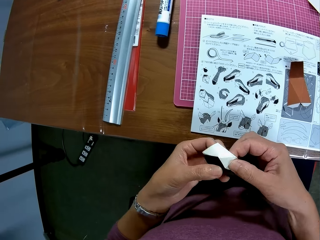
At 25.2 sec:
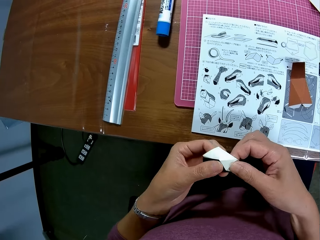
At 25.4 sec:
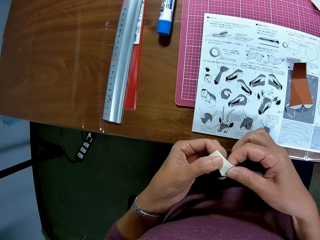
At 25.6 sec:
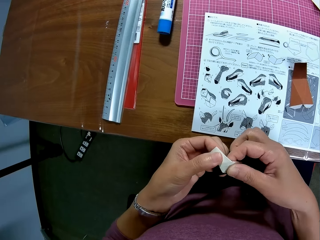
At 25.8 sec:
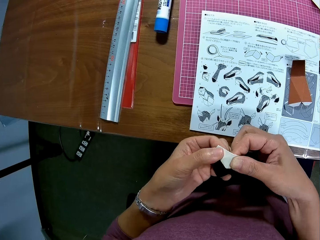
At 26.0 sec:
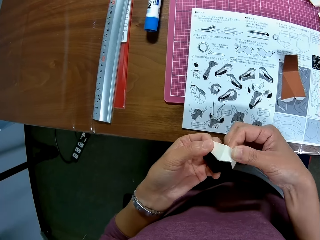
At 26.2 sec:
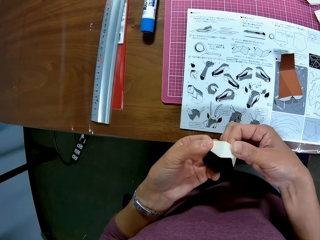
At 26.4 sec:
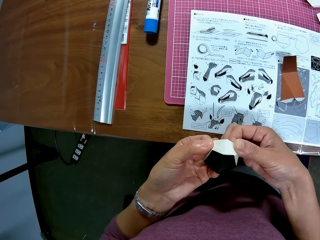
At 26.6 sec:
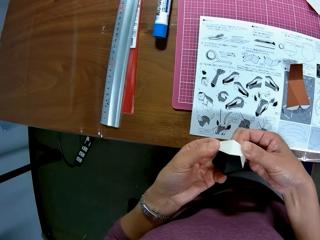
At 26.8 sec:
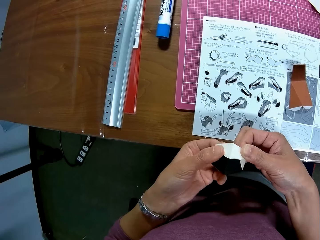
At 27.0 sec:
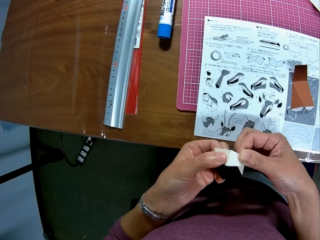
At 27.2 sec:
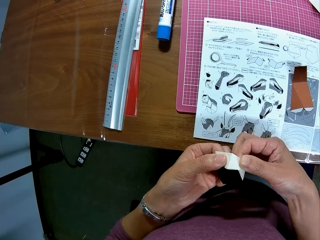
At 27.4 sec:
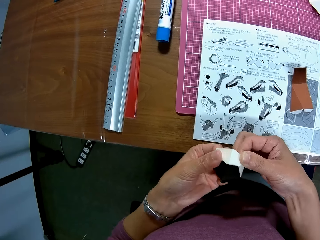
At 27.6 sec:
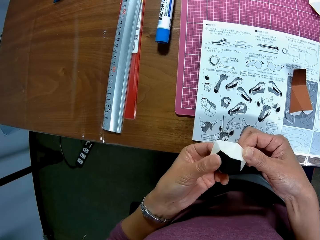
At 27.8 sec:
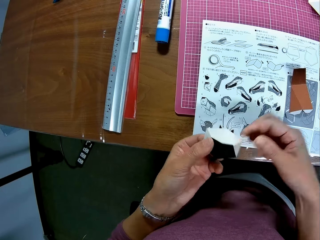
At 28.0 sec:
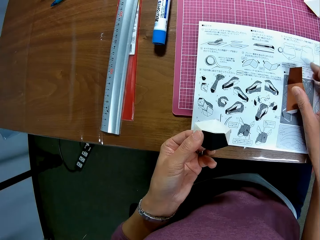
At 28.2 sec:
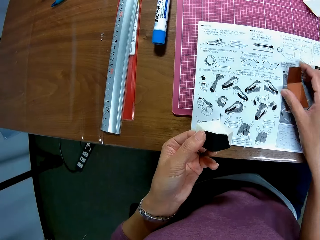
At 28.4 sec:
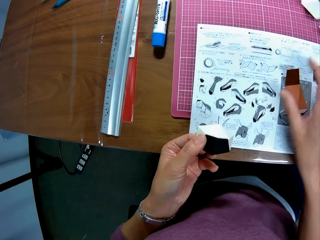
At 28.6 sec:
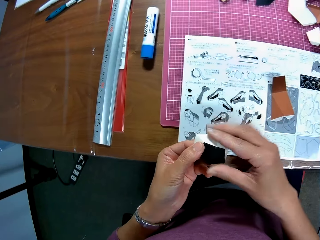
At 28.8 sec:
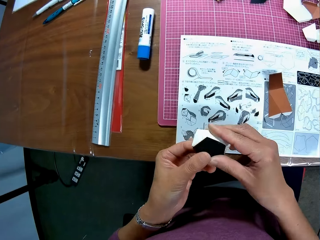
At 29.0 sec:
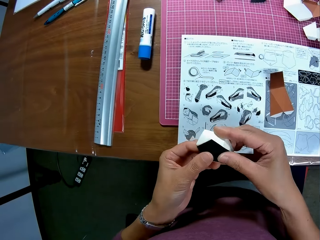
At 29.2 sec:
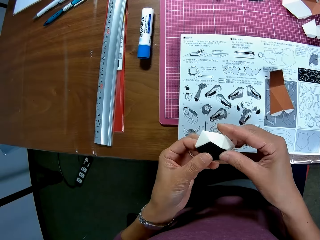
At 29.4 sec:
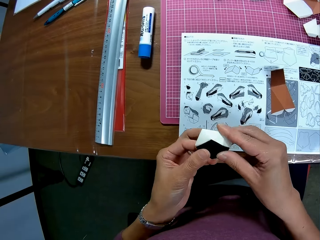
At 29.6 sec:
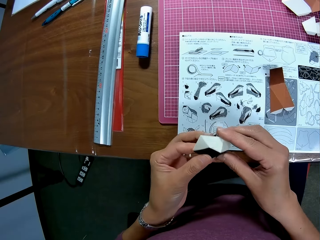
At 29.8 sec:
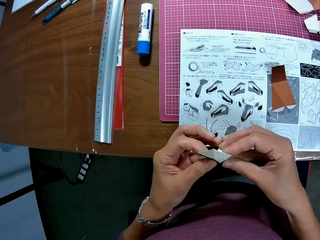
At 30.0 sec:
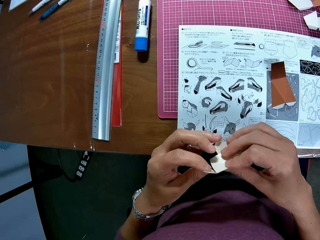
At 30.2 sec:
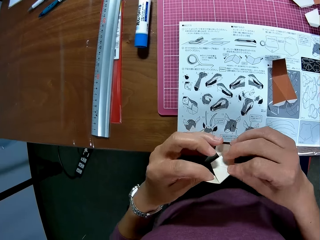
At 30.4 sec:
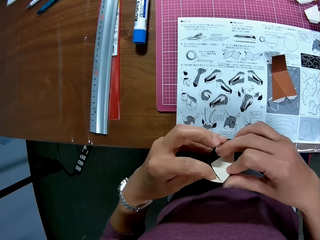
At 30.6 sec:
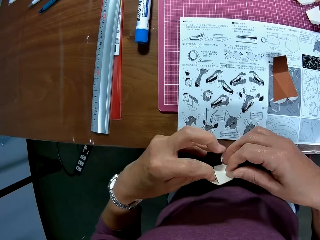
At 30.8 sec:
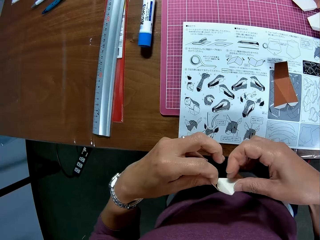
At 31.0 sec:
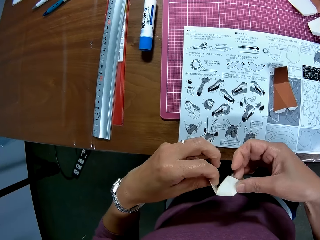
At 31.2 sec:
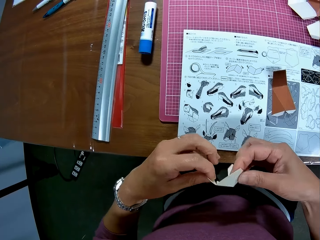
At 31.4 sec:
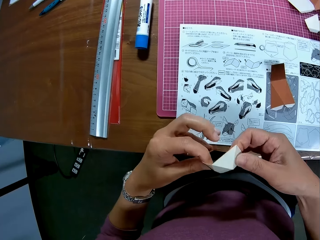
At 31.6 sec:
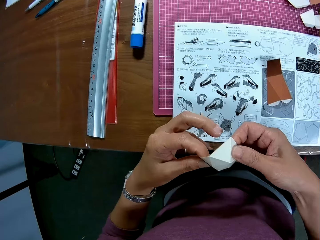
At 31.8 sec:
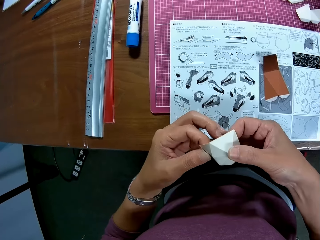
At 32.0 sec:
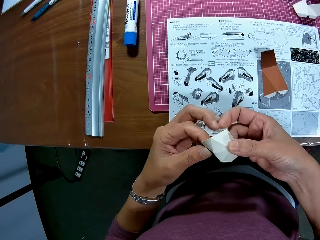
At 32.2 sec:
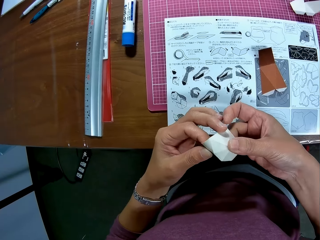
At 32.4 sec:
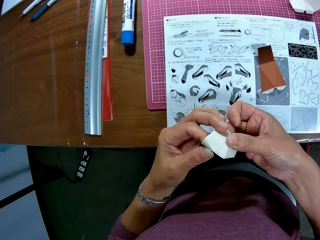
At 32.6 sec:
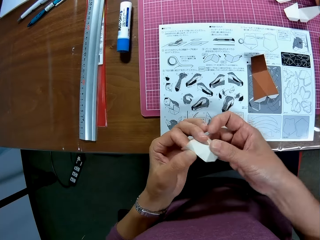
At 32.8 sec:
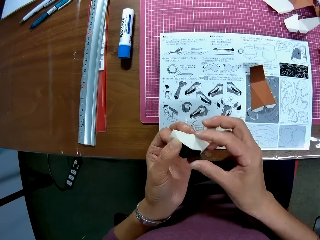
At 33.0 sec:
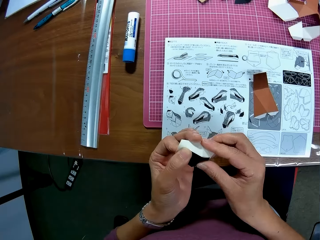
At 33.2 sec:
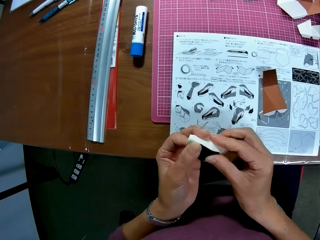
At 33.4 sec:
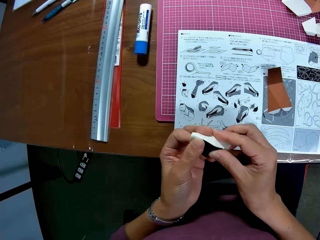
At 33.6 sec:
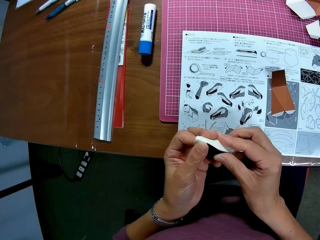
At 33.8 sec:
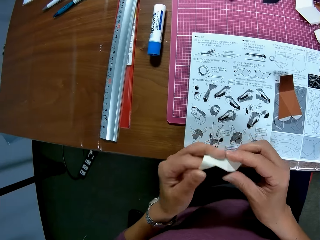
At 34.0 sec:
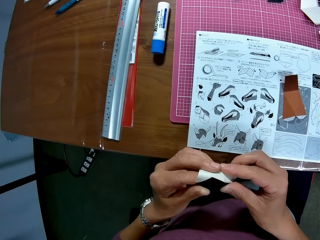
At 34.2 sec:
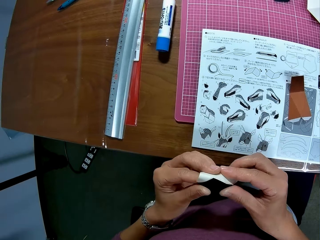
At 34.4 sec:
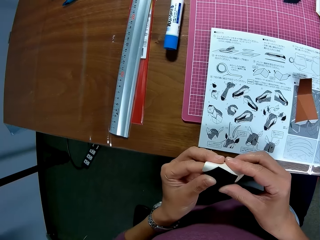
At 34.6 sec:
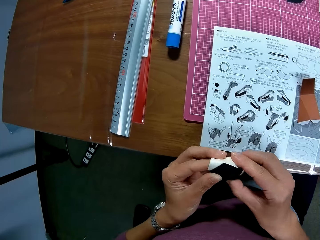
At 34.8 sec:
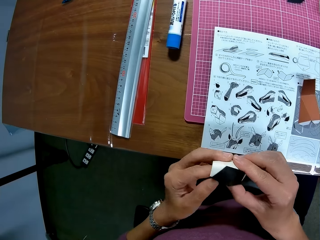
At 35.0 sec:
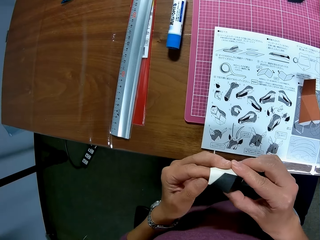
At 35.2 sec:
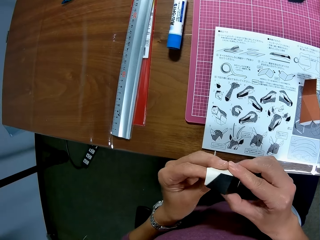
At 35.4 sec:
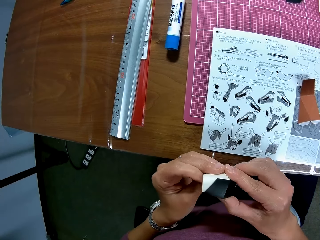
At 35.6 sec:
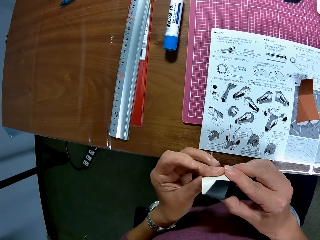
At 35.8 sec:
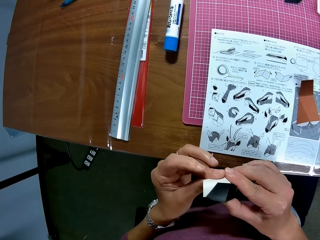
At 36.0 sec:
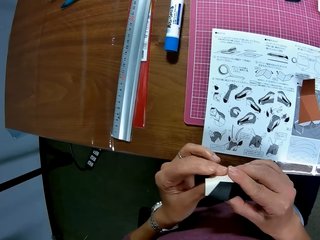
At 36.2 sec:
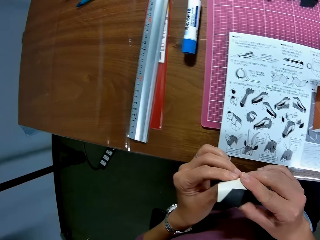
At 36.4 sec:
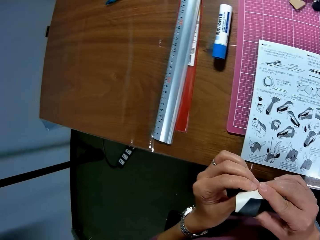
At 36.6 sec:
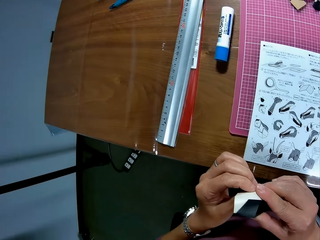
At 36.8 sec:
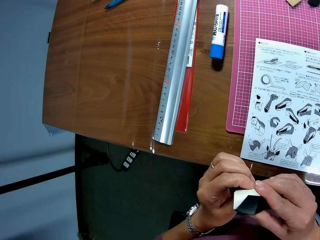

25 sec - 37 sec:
The camera wearer touches the paper craft on the table. He adjusts the paper craft in his hand and folds the paper.

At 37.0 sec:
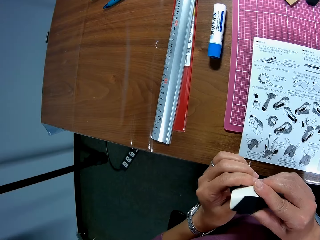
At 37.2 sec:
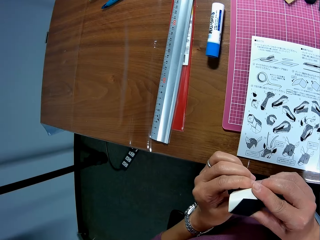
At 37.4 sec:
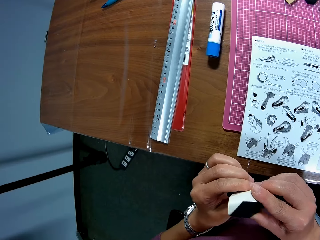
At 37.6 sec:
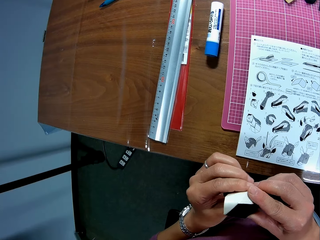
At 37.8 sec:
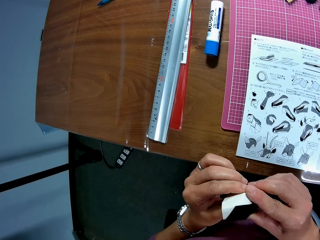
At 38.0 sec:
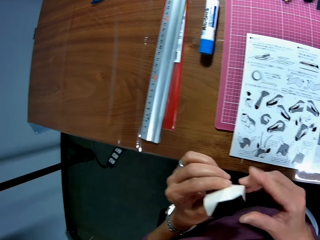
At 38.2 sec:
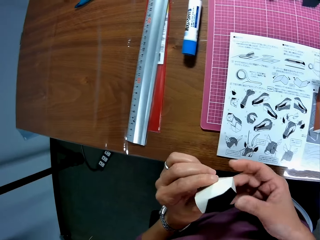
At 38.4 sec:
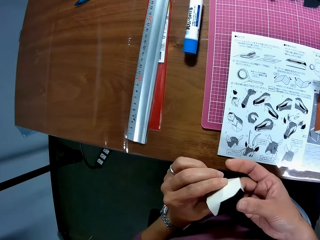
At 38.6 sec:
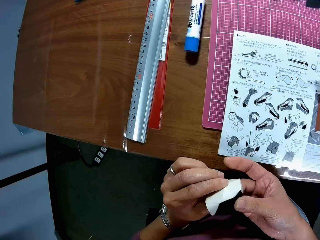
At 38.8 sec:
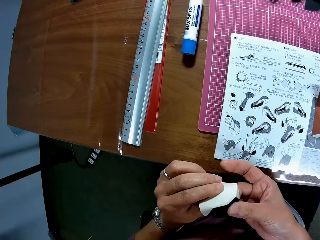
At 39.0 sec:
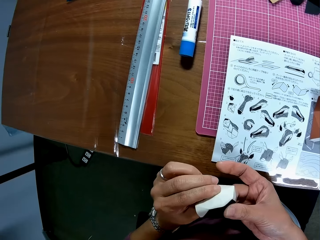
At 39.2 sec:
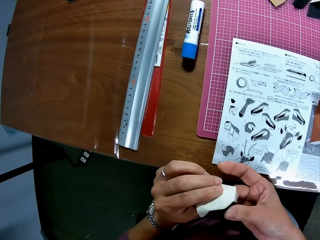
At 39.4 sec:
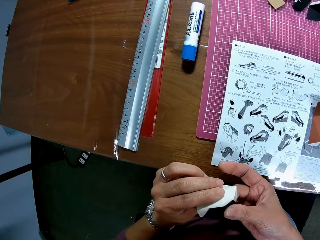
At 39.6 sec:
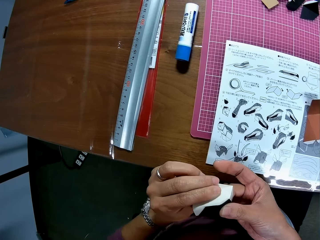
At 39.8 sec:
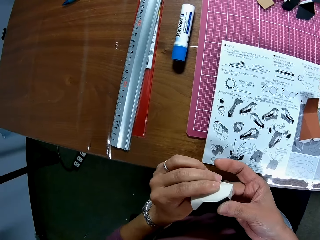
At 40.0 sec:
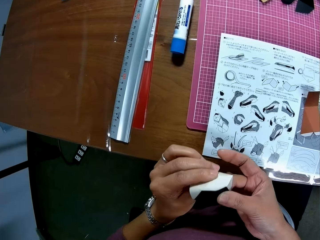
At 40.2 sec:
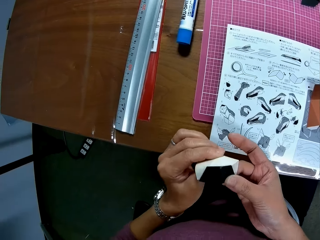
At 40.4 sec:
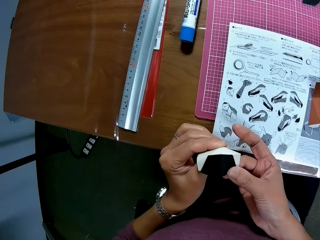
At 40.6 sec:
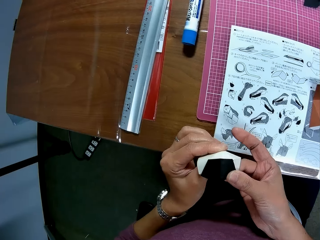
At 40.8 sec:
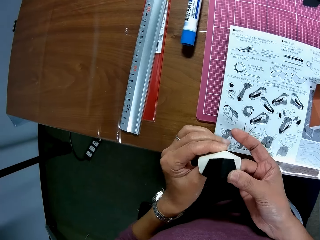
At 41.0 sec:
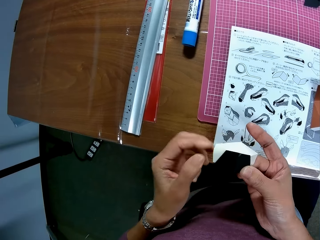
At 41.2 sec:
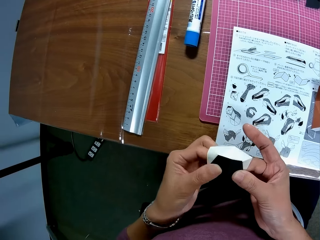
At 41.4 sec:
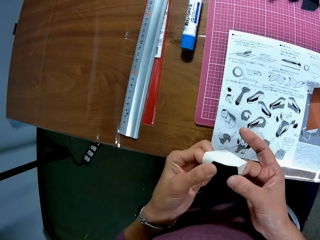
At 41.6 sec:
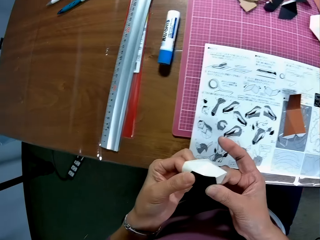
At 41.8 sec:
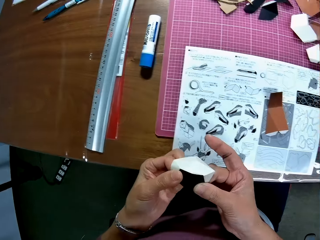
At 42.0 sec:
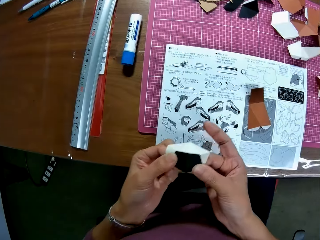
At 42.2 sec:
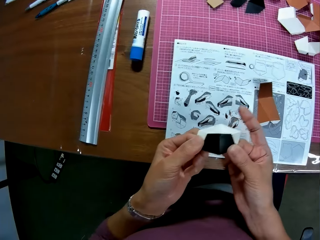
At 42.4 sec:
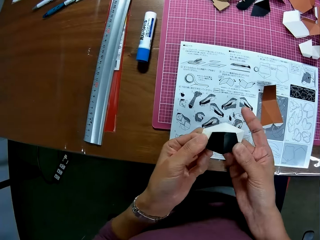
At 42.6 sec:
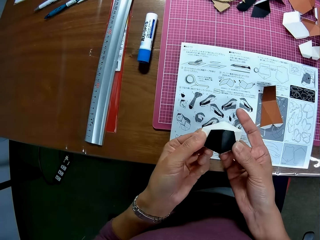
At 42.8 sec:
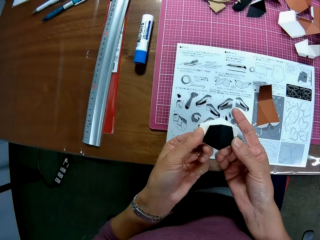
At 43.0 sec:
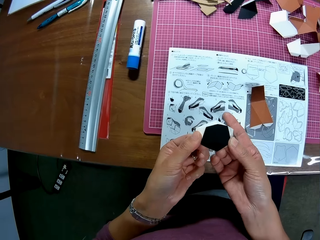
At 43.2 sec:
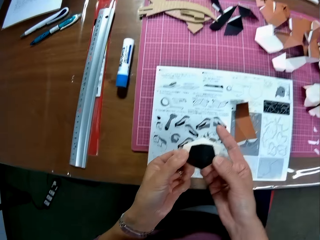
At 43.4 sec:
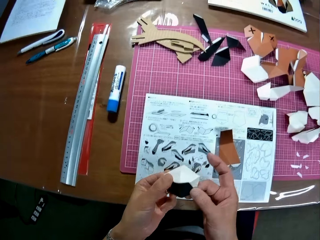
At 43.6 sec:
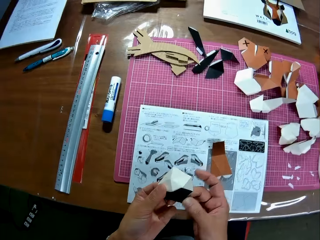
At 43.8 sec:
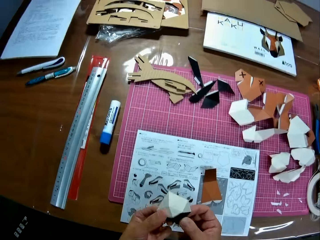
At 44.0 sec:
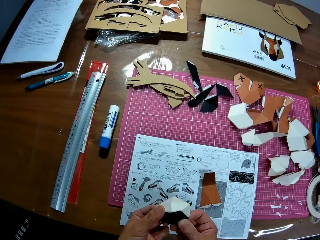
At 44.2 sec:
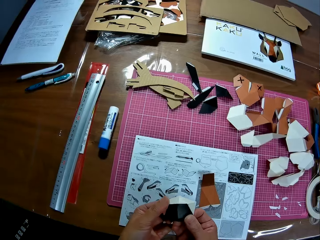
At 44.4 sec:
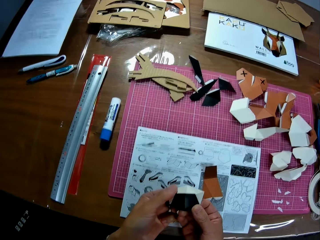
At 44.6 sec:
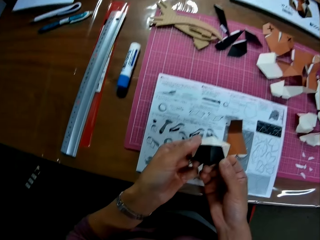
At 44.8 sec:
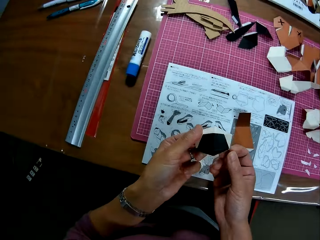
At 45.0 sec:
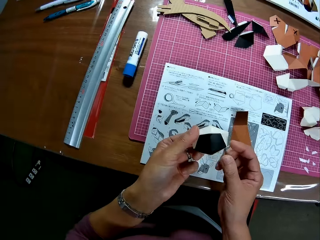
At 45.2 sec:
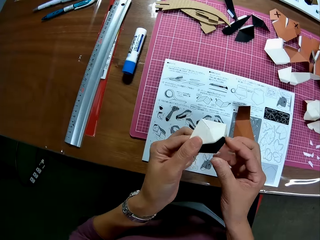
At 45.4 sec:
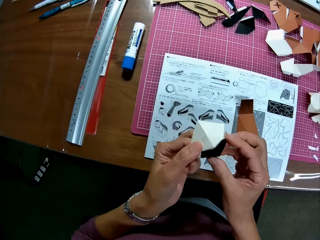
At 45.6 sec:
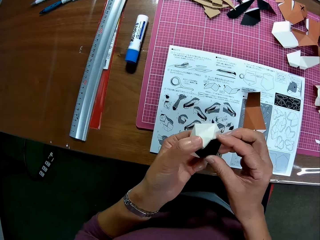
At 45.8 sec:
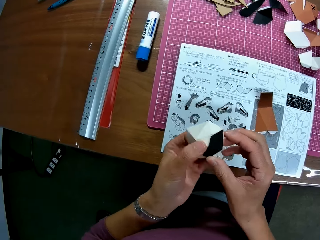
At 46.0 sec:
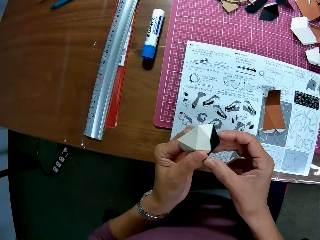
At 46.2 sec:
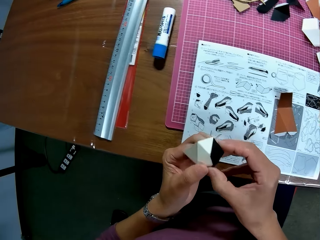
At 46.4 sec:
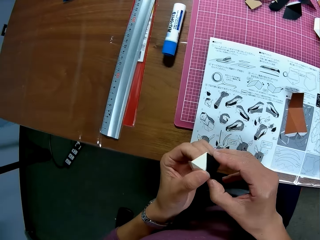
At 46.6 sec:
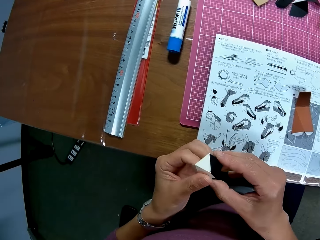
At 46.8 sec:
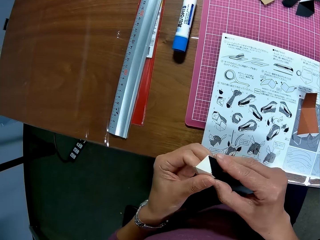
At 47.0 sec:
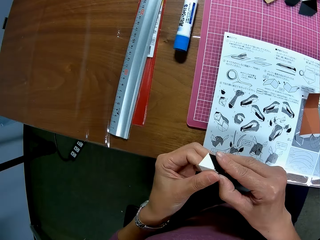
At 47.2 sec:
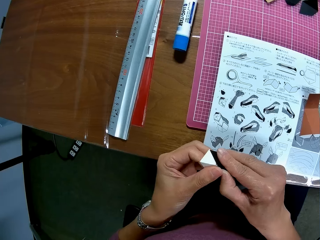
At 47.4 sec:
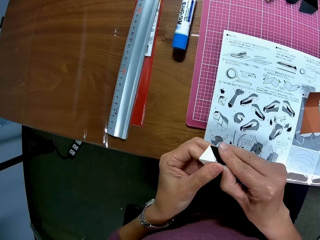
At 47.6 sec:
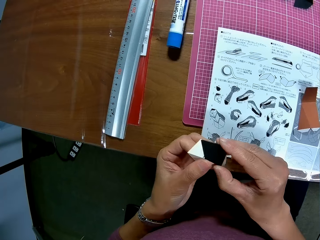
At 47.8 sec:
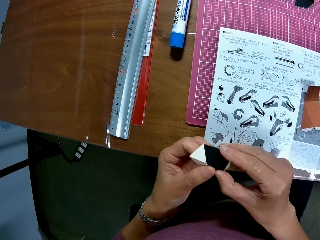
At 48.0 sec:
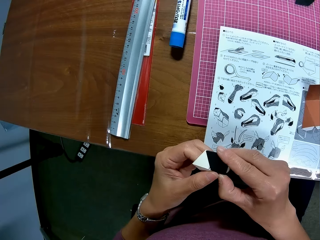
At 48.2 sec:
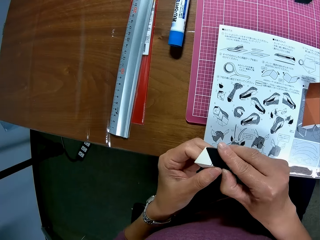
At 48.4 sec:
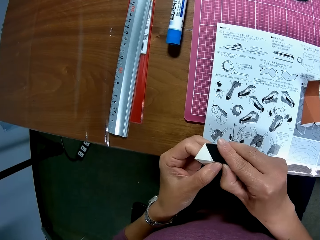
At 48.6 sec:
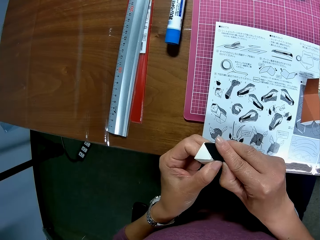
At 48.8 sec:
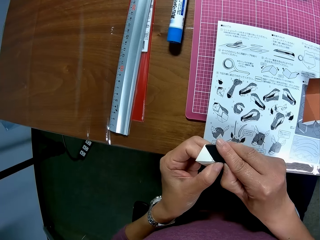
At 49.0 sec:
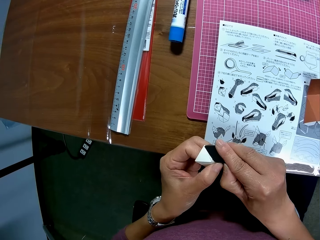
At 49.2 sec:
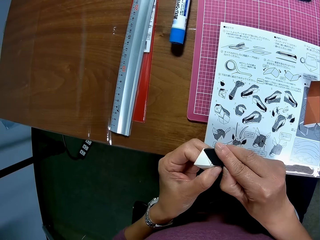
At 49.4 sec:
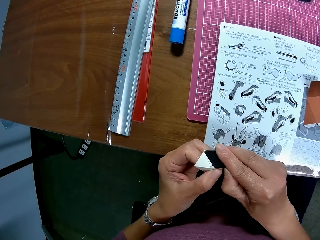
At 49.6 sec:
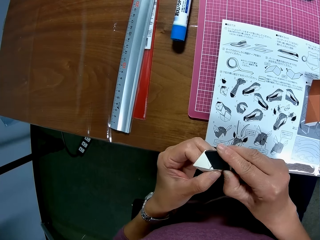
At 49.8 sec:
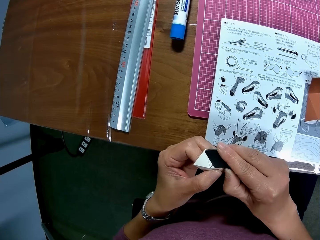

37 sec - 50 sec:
The camera wearer presses the paper intact.
